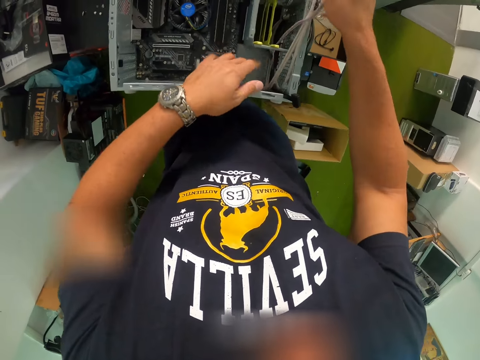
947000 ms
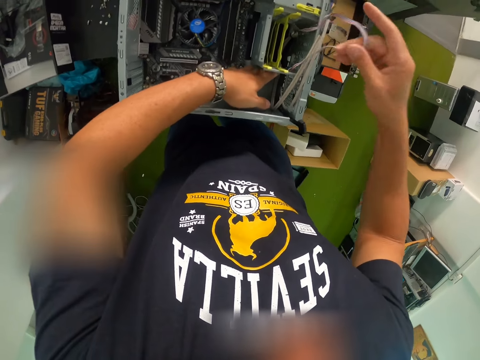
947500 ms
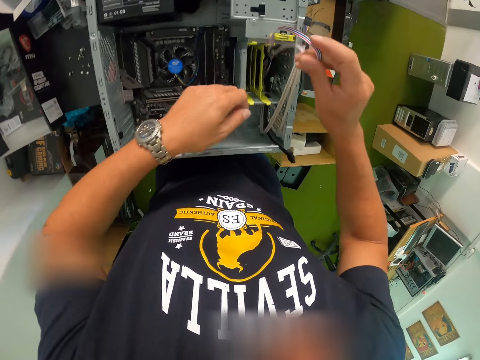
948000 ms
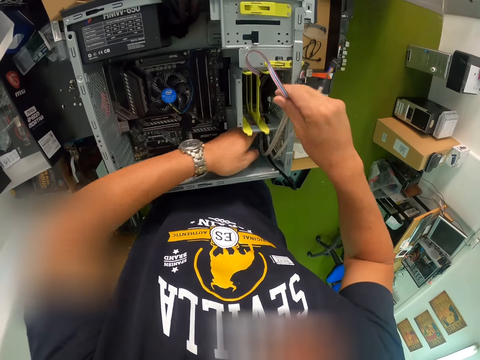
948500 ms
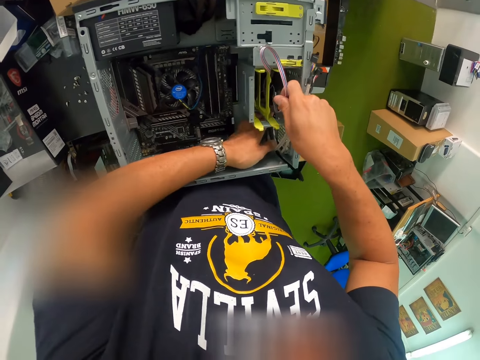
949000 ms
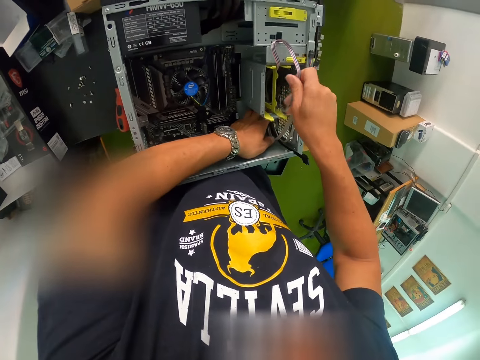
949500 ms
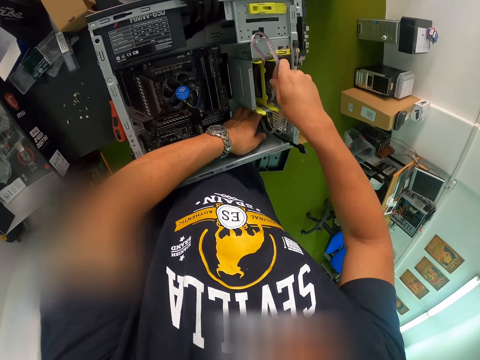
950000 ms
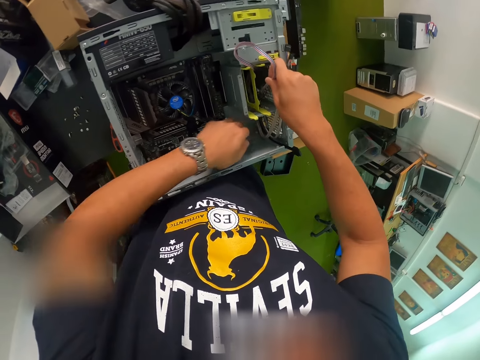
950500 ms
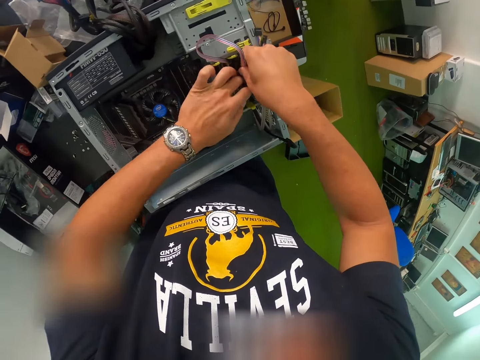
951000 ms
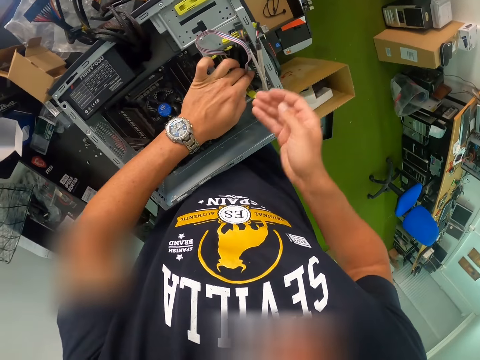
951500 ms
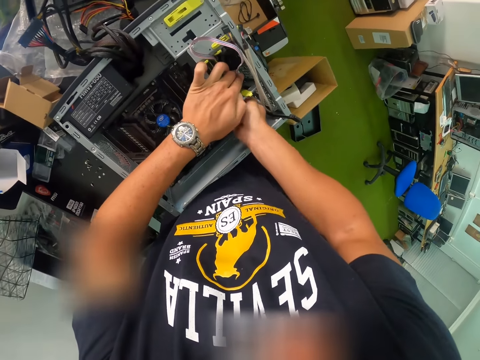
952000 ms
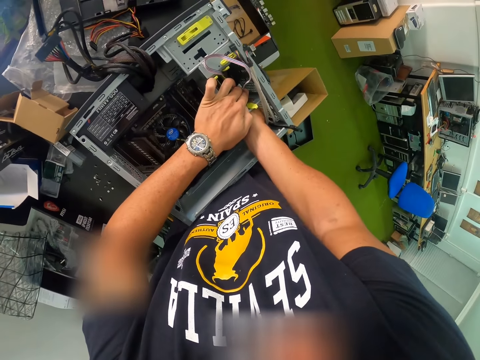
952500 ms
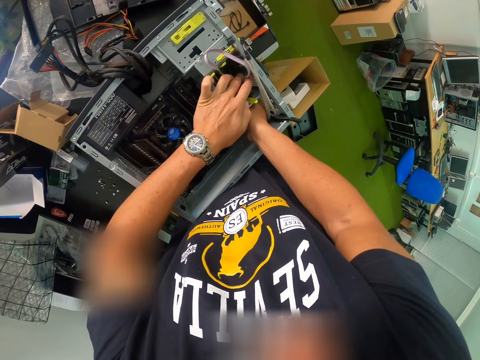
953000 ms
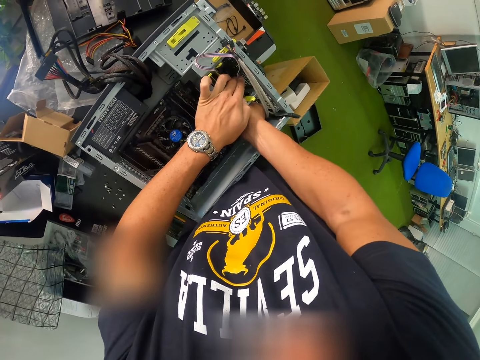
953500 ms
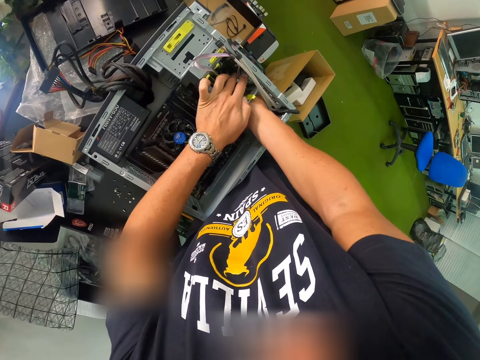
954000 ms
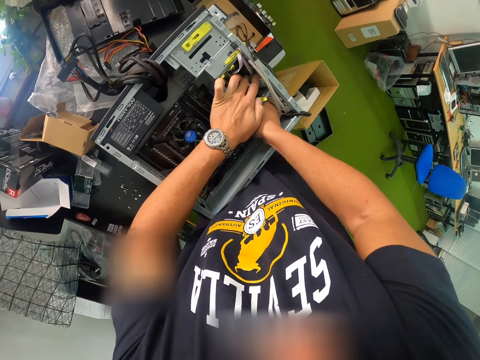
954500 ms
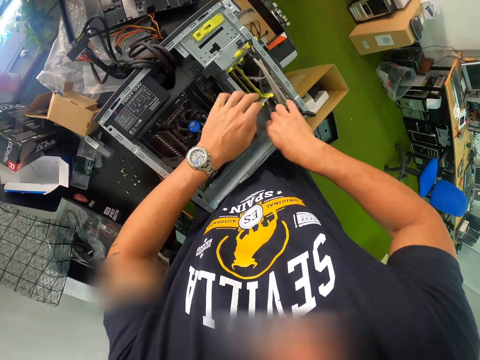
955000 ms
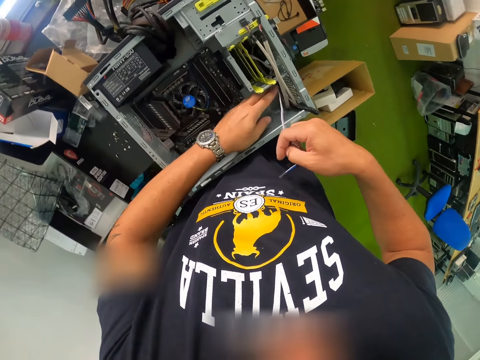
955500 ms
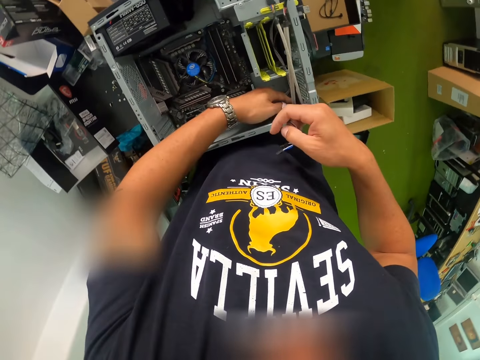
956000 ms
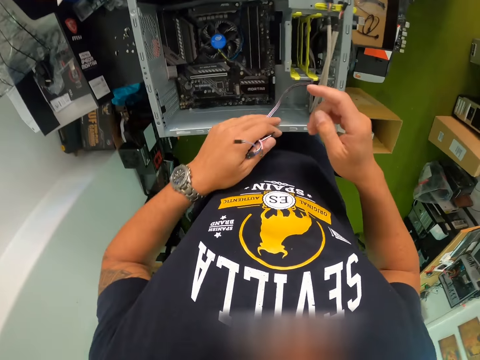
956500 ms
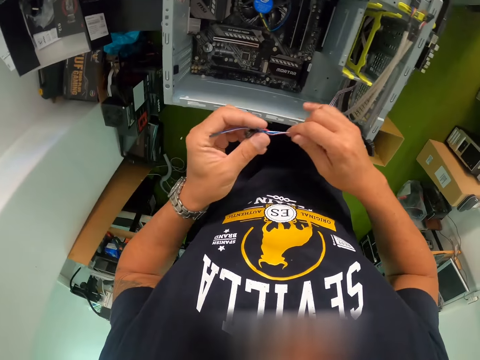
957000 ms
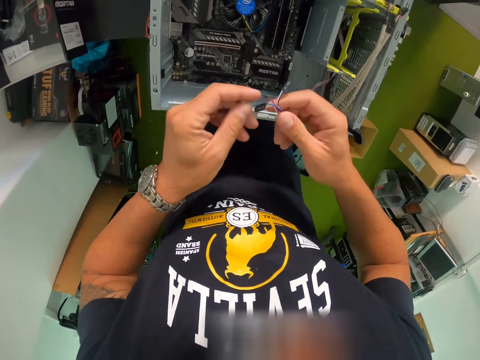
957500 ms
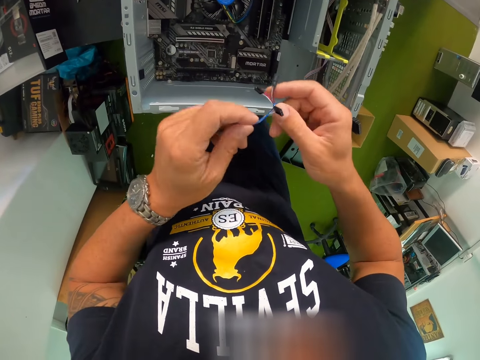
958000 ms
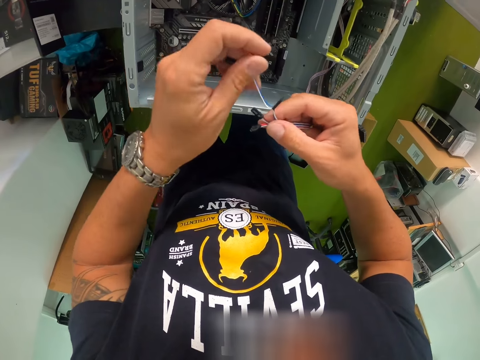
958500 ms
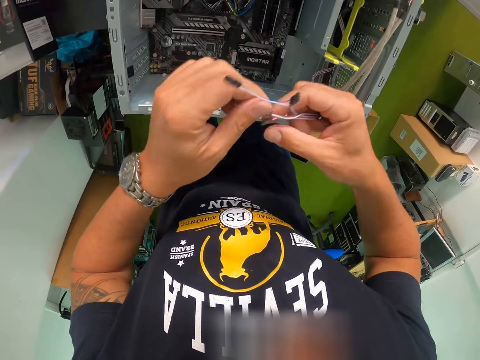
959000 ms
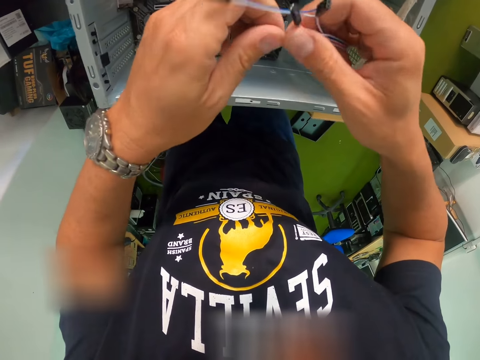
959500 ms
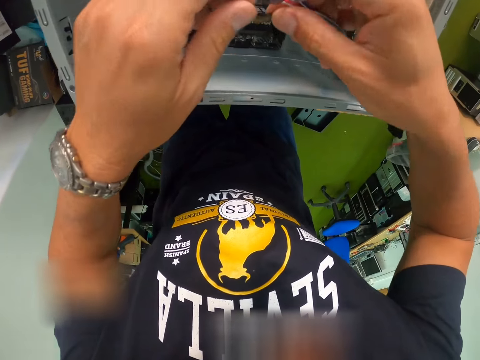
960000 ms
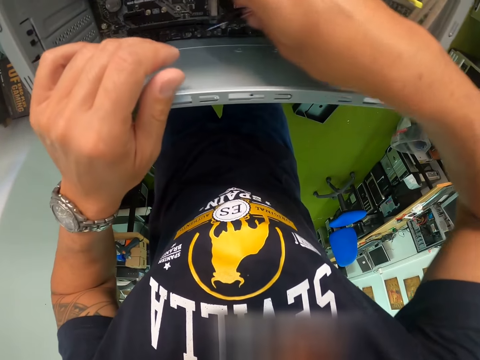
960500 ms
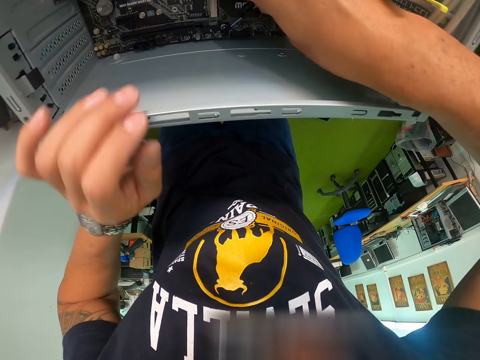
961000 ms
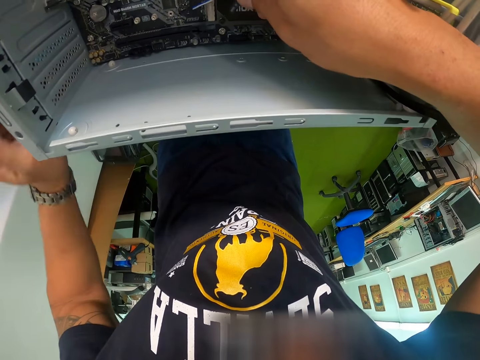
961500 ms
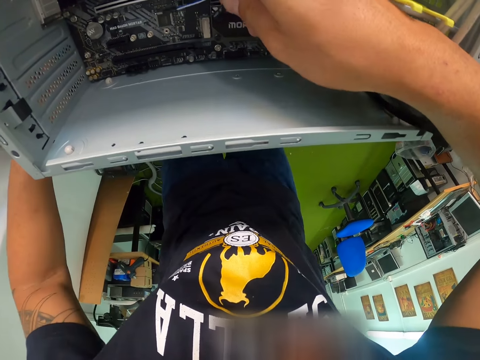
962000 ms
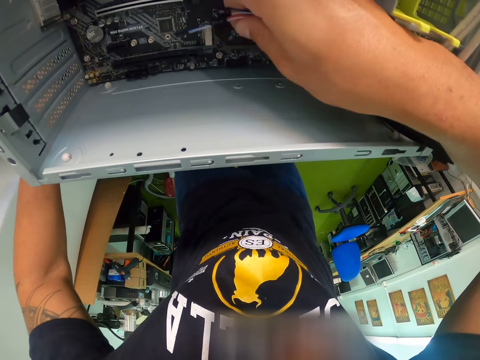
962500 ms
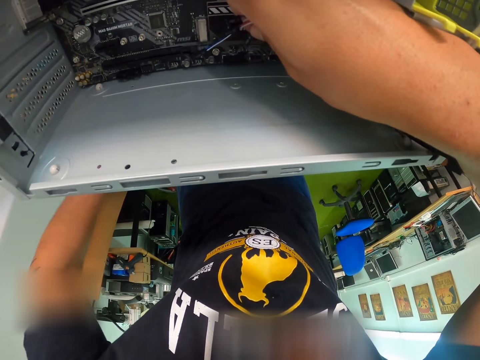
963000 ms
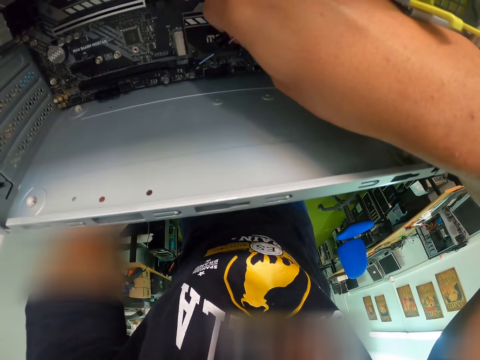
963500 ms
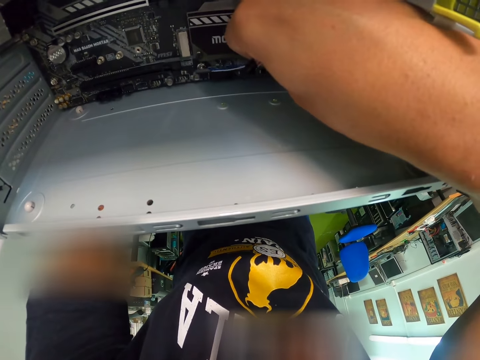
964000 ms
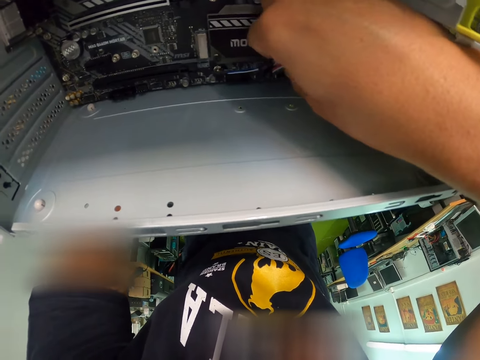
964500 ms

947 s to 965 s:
The camera wearer tightens the screw. They open the wires.

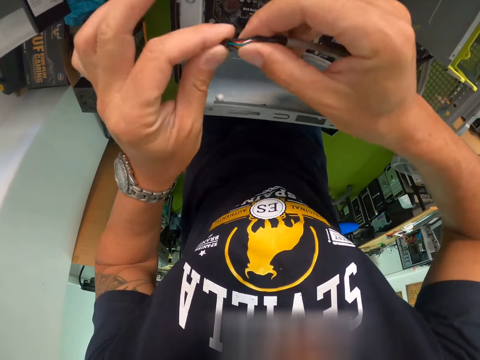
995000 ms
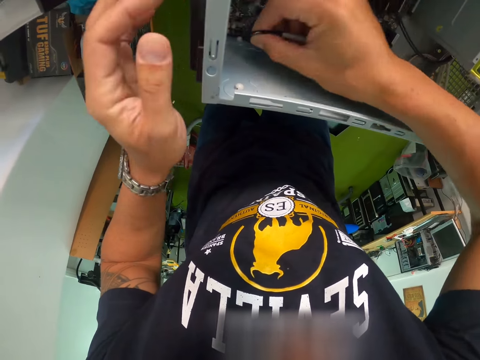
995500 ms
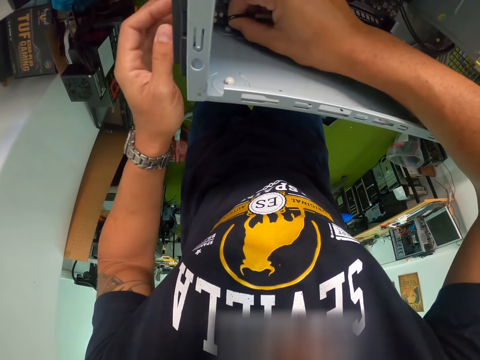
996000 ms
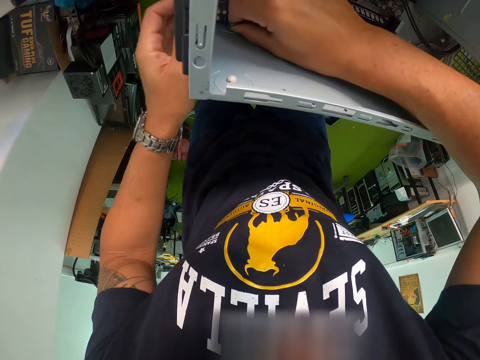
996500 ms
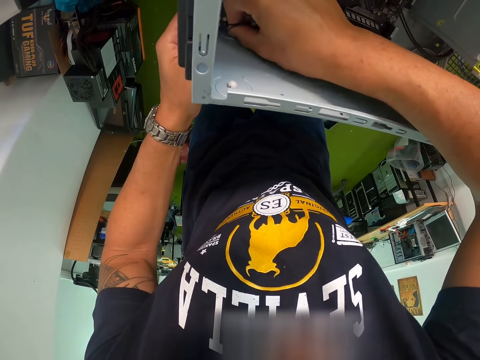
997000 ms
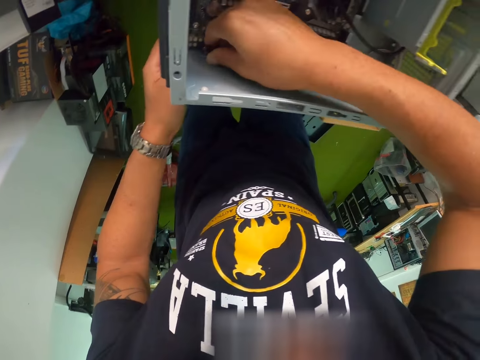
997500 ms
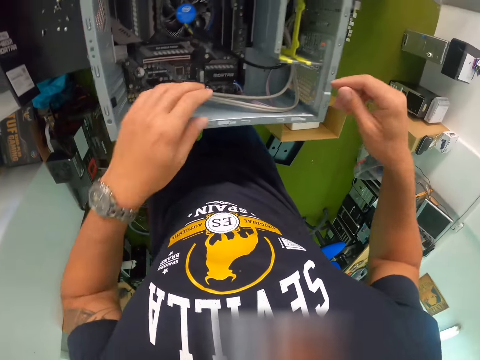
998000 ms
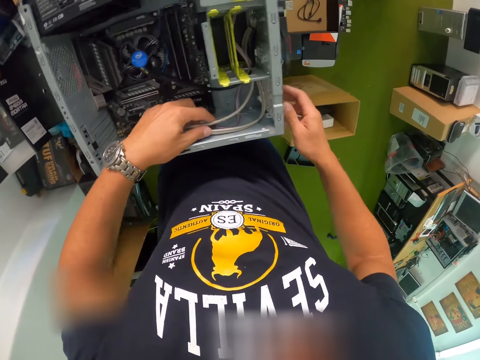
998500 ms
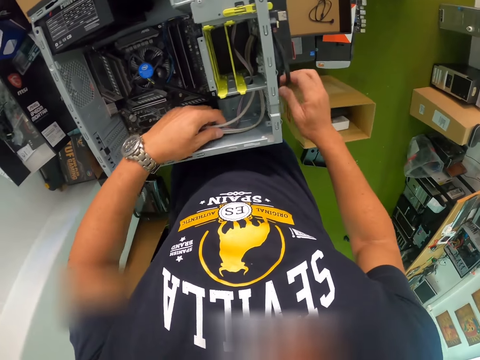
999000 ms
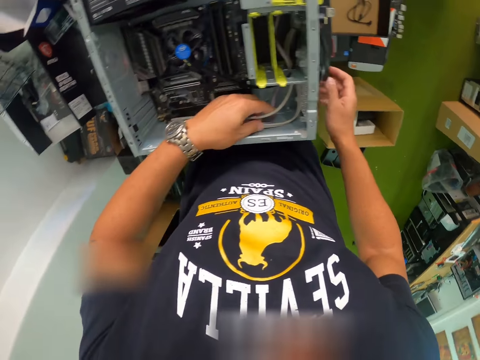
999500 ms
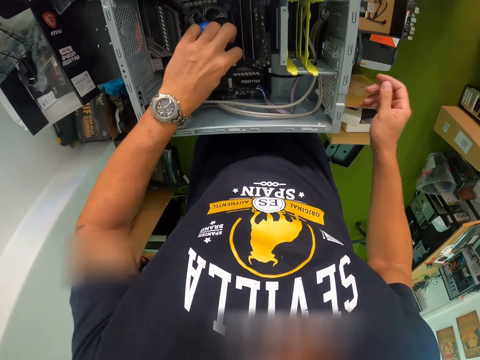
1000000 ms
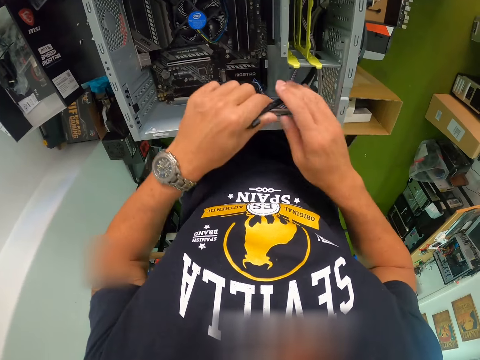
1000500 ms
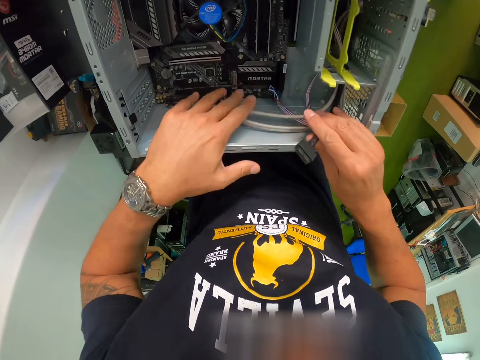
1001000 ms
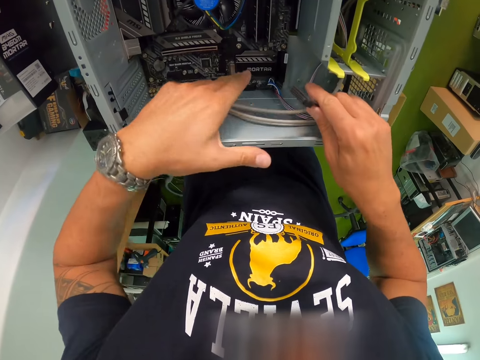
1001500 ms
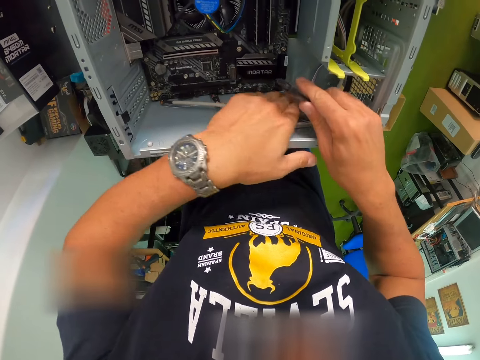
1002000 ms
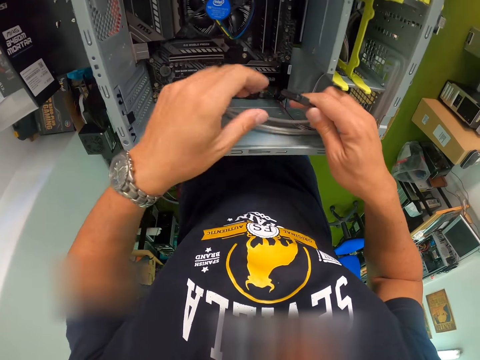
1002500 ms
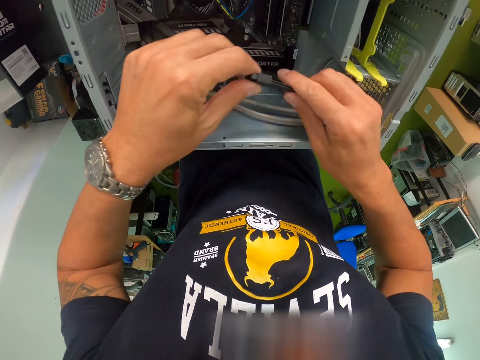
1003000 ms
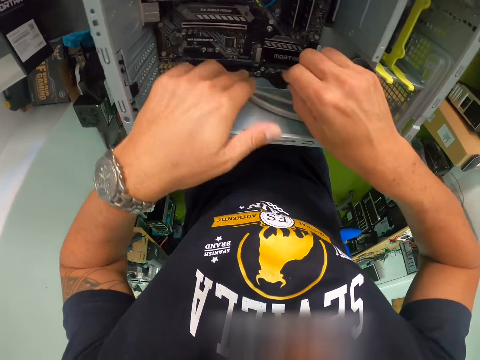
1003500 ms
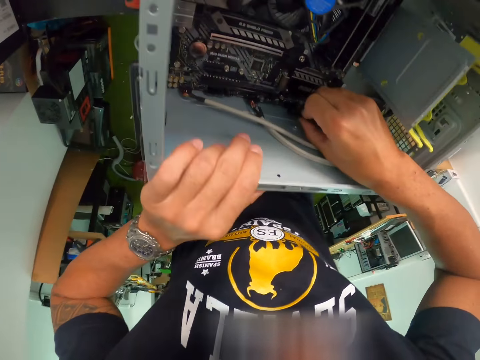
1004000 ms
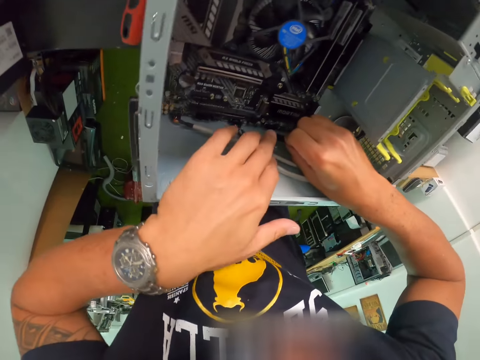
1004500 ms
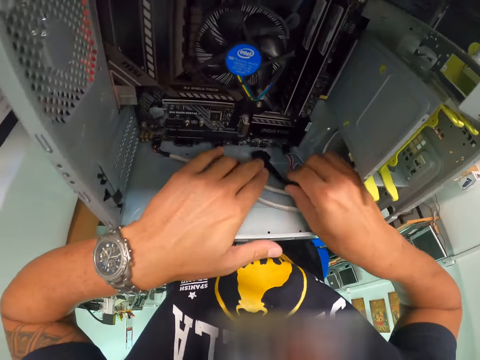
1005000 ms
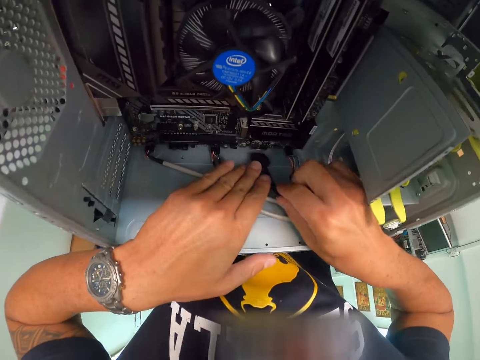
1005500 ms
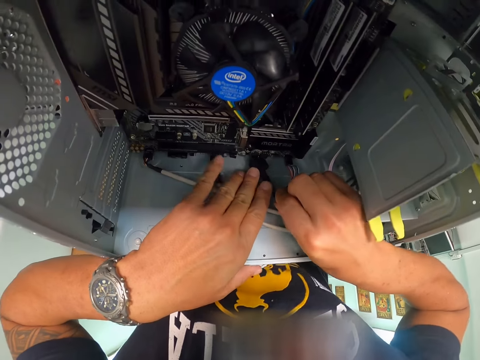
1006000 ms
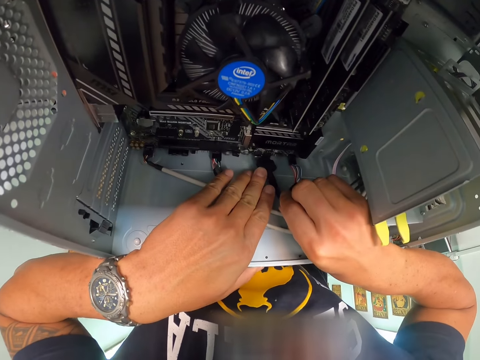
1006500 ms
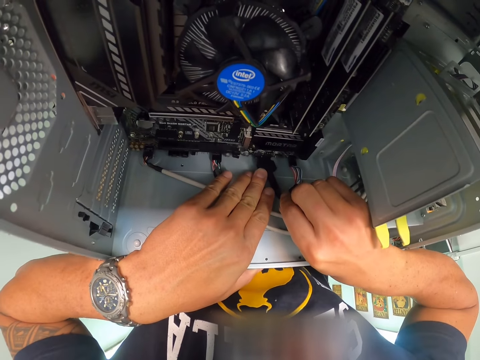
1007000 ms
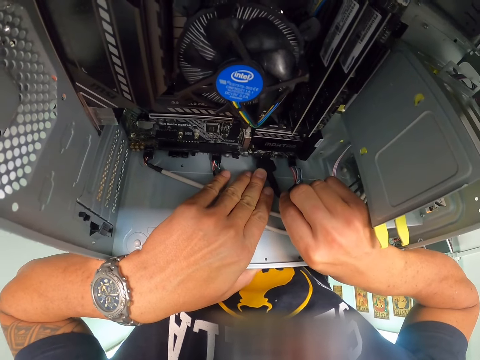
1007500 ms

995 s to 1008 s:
The camera wearer puts the wires in the CPU. They hold the wires.
